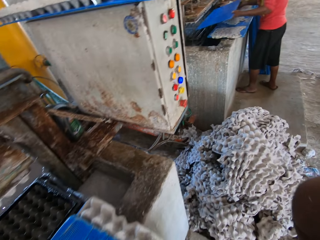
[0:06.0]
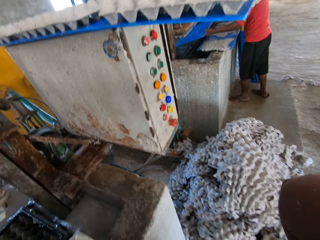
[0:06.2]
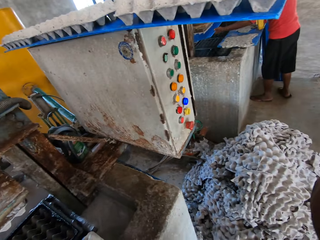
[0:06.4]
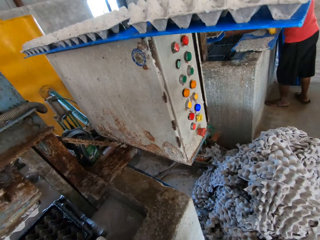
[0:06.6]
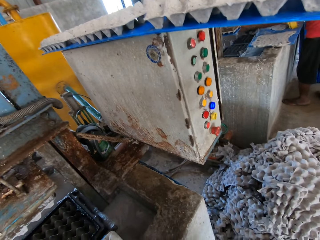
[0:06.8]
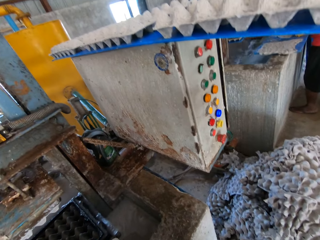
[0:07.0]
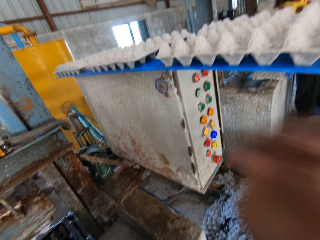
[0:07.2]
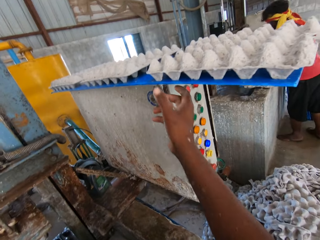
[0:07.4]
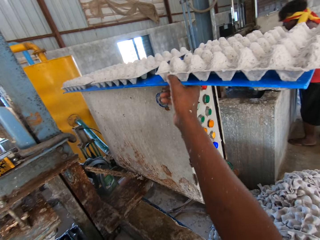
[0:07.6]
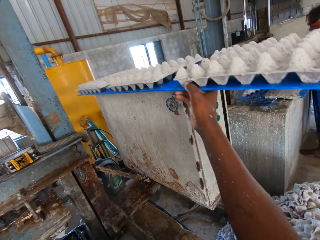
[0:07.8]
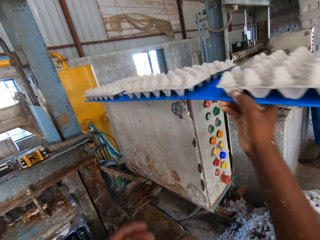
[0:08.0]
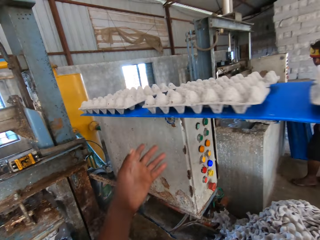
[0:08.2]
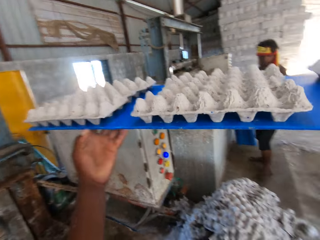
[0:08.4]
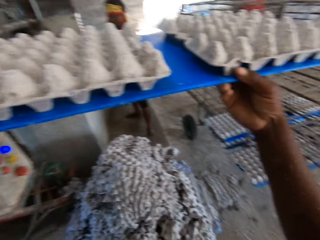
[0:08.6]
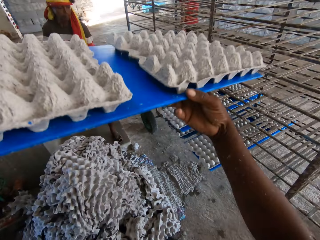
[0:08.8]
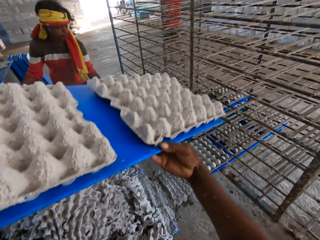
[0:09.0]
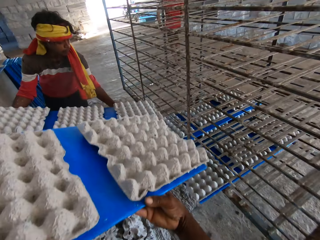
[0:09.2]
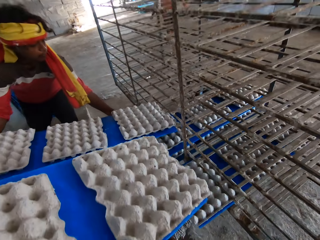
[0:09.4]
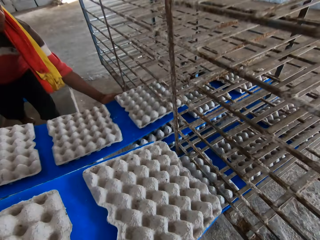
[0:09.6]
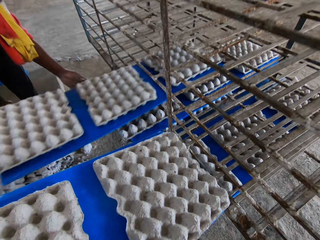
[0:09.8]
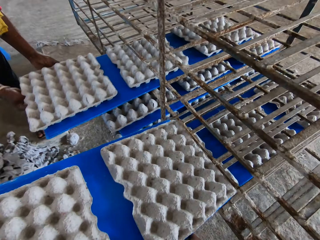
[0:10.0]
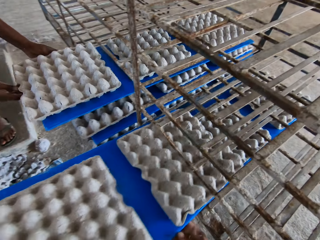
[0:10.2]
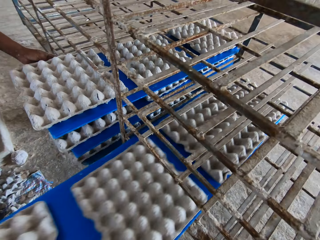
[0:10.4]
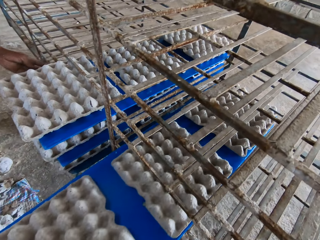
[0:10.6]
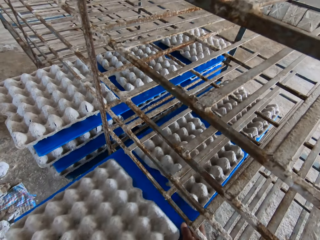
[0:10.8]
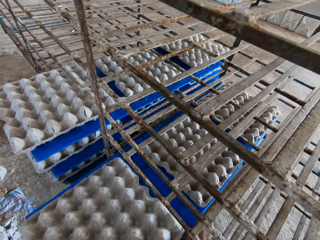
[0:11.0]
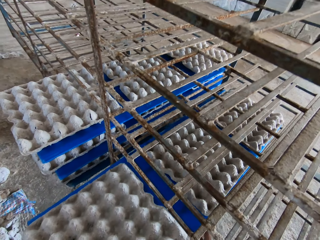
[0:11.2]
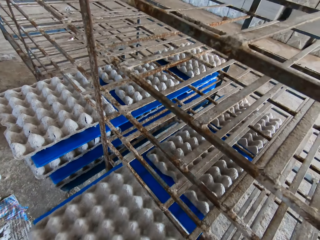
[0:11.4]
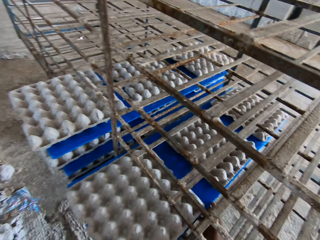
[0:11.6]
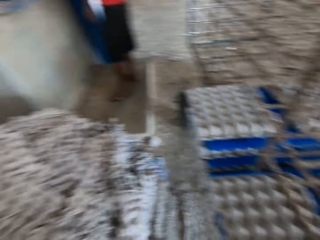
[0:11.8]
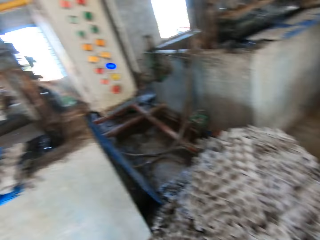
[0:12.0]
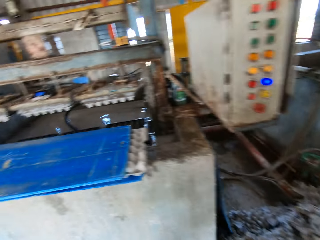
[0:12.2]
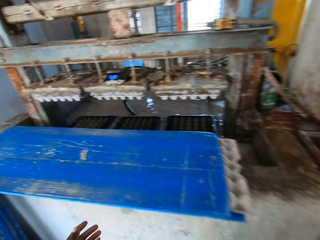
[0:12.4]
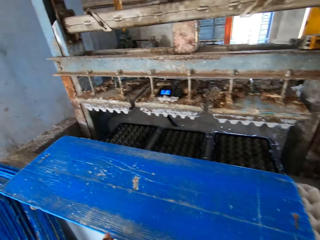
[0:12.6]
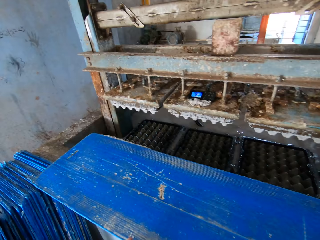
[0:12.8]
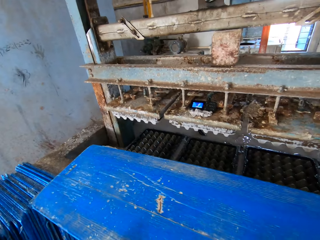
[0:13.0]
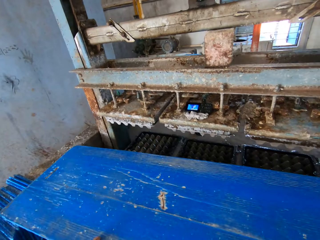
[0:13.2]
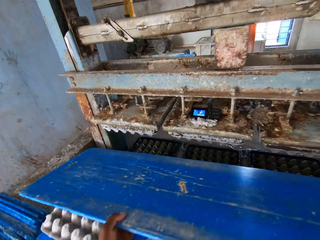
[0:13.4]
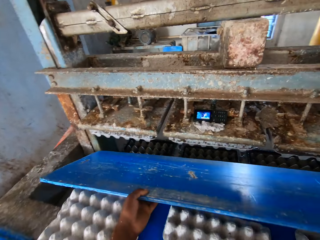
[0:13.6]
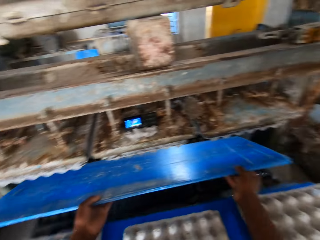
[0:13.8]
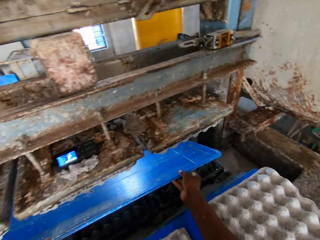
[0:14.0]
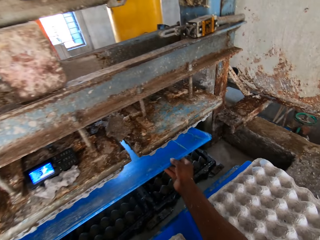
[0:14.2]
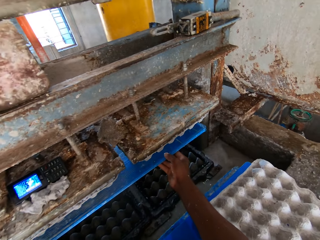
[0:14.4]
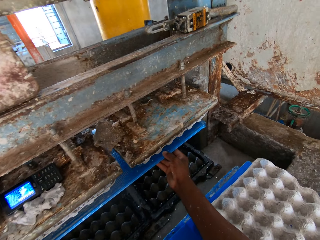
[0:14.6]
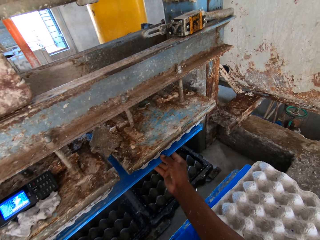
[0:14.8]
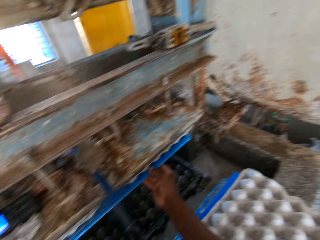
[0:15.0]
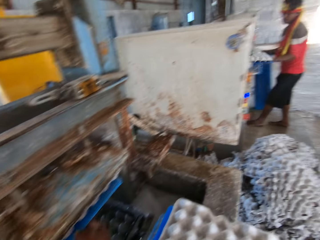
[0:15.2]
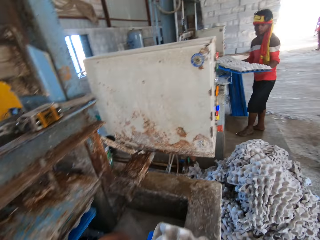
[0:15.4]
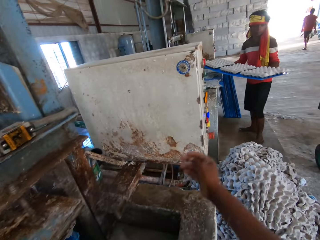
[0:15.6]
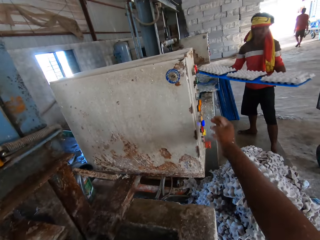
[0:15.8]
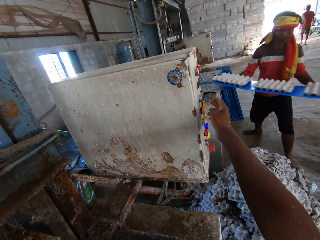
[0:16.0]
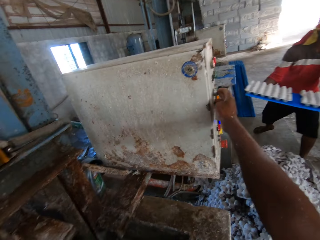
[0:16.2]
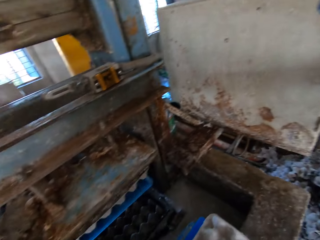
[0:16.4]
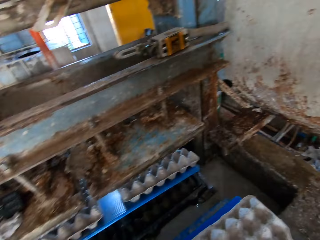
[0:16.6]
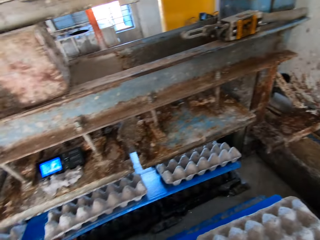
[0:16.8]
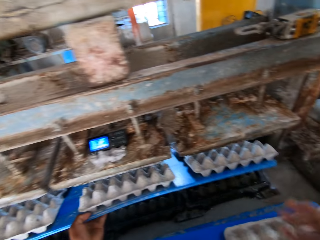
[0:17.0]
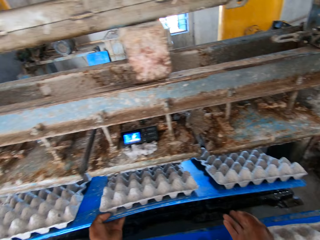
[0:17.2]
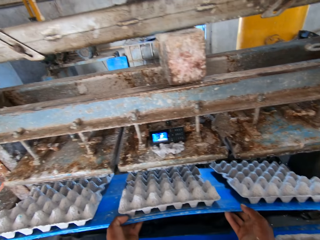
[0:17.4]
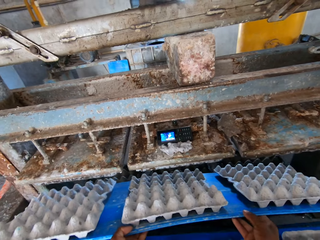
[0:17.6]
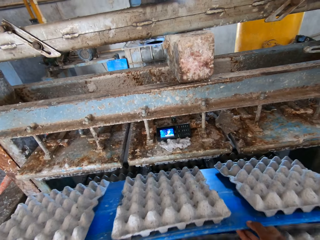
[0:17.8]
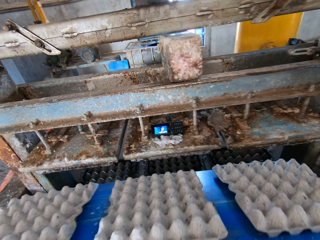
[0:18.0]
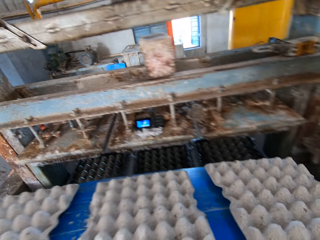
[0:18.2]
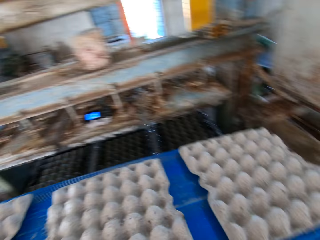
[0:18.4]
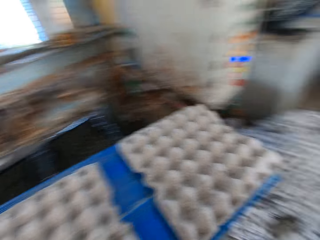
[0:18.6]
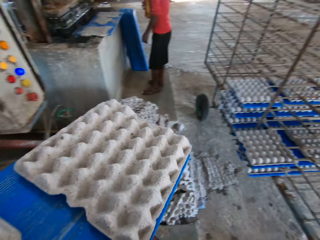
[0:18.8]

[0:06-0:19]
The camera wearer removes a tray or board of egg cartons from a changeover switch with his hands. A man places the tray of egg cartons in a rack with both hands. The camera wearer places the tray of egg cartons in the rack with both hands. He picks the tray from the egg cartons on the slab with both hands. He holds the blue board underneath the machine. He inserts the tray in the egg carton making machine with both hands. The man carries a tray of egg cartons from a slab with his hands. The camera wearer touches the changeover switch with his right hand. He adjusts the machine button. He carries the board with egg trays. He removes a tray of egg cartons from the egg carton making machine with both hands.

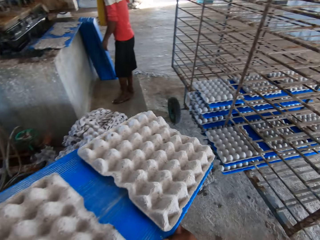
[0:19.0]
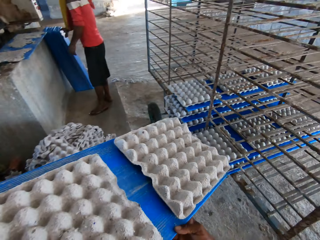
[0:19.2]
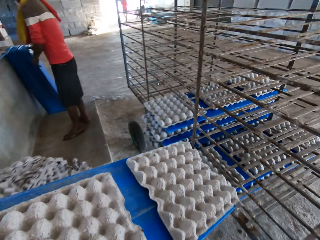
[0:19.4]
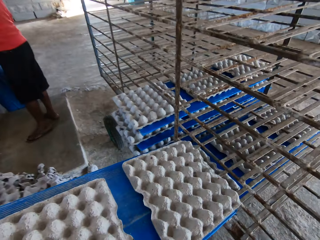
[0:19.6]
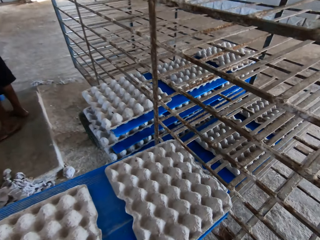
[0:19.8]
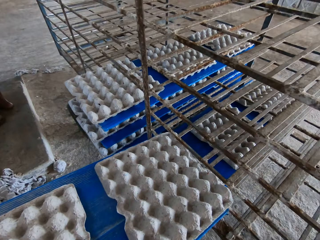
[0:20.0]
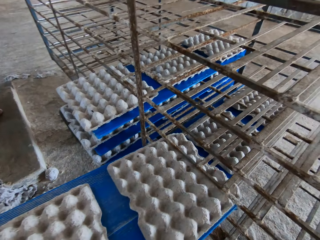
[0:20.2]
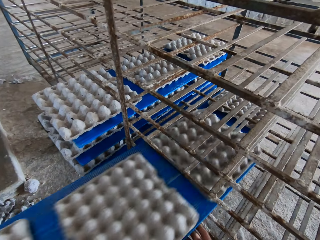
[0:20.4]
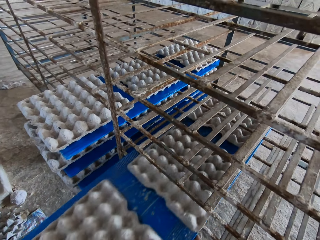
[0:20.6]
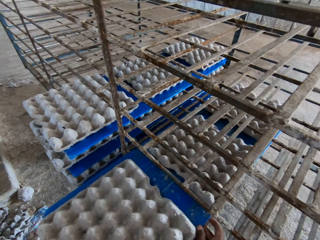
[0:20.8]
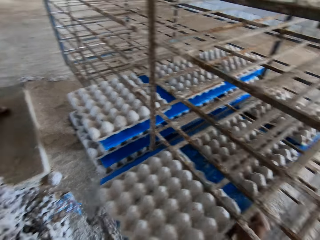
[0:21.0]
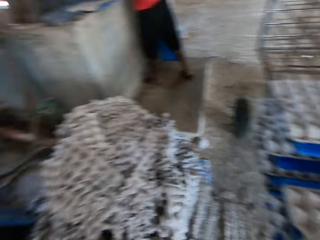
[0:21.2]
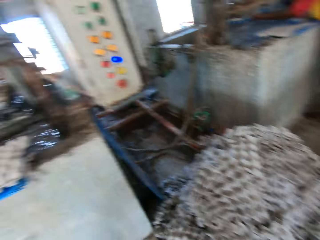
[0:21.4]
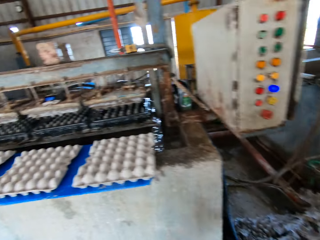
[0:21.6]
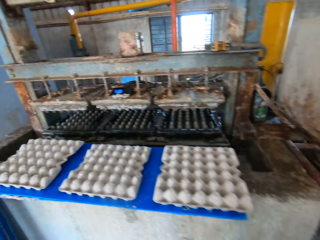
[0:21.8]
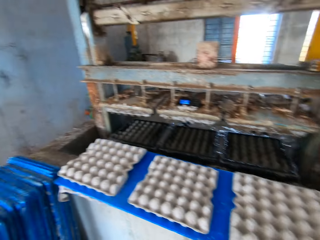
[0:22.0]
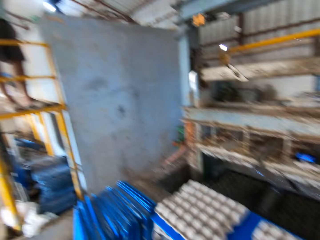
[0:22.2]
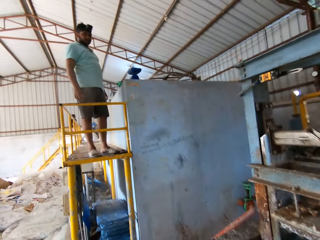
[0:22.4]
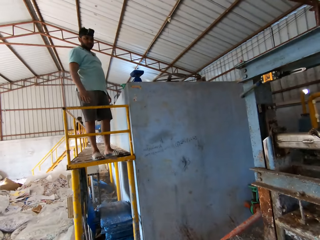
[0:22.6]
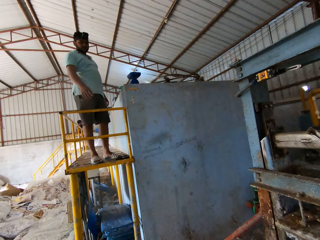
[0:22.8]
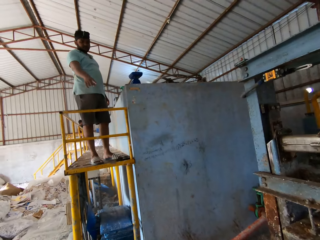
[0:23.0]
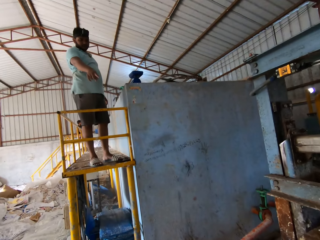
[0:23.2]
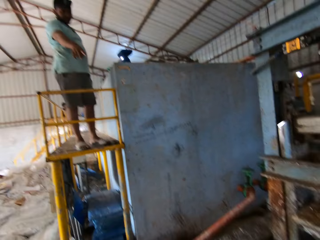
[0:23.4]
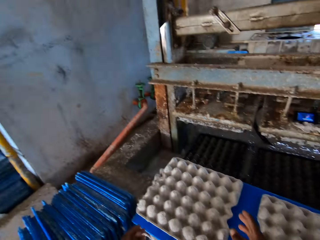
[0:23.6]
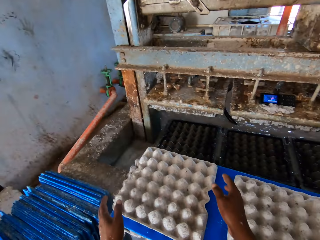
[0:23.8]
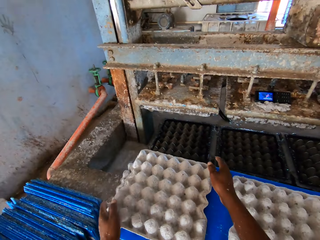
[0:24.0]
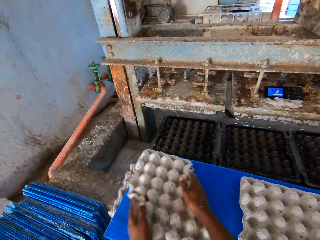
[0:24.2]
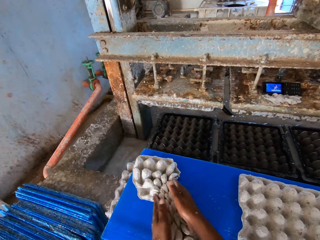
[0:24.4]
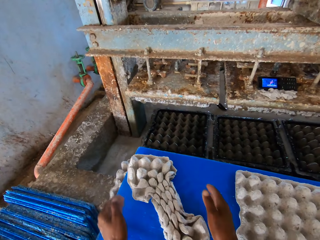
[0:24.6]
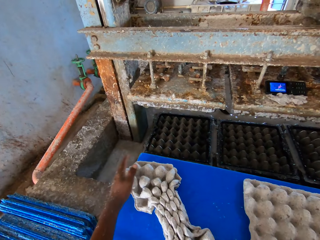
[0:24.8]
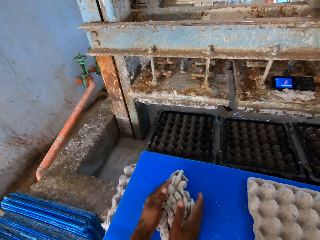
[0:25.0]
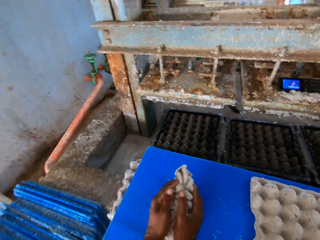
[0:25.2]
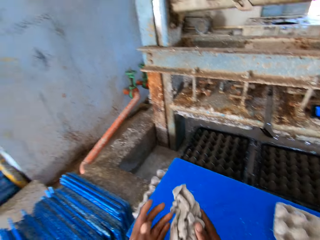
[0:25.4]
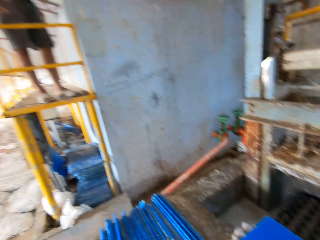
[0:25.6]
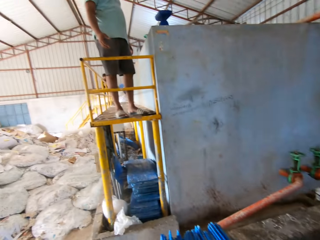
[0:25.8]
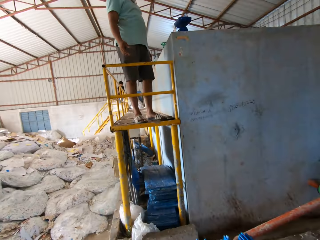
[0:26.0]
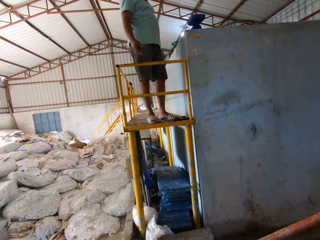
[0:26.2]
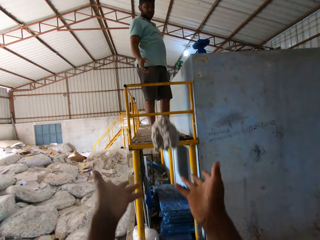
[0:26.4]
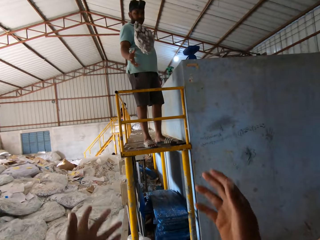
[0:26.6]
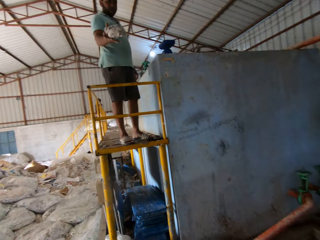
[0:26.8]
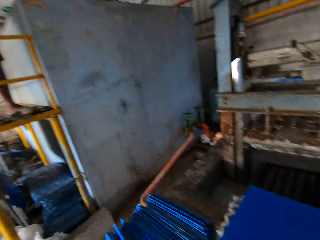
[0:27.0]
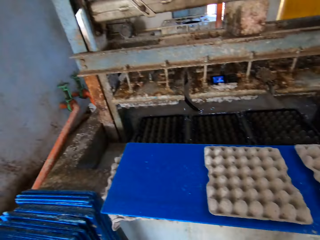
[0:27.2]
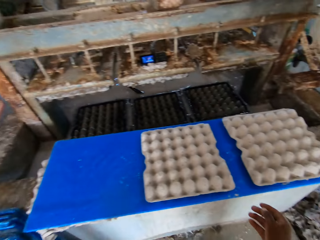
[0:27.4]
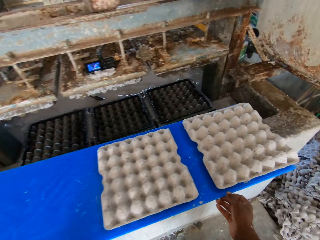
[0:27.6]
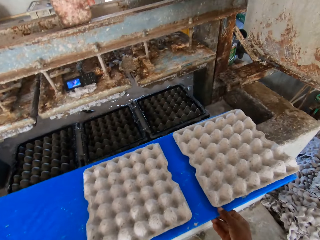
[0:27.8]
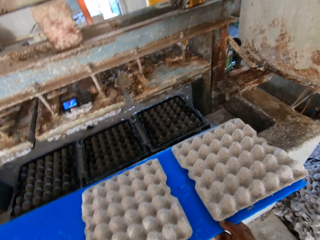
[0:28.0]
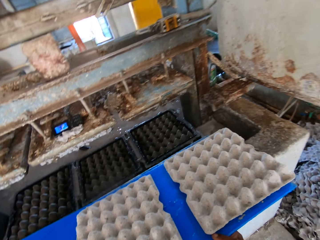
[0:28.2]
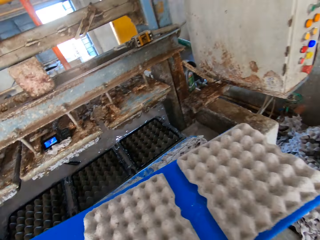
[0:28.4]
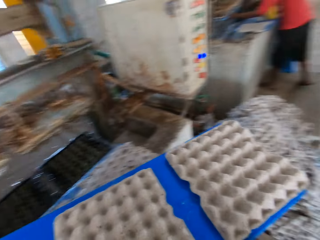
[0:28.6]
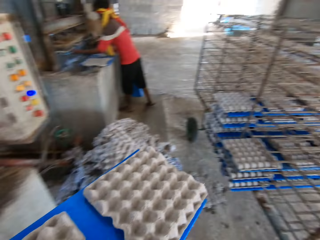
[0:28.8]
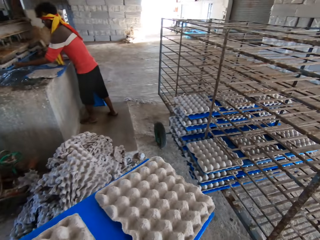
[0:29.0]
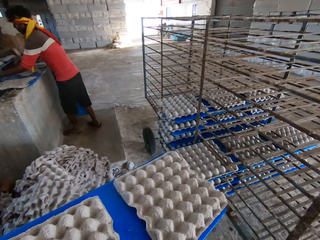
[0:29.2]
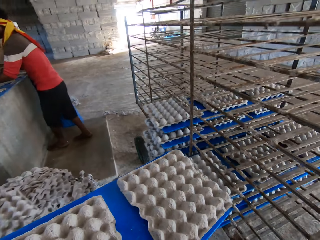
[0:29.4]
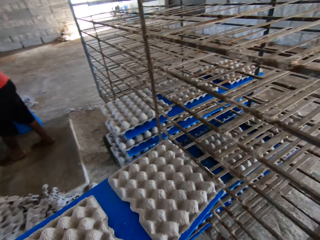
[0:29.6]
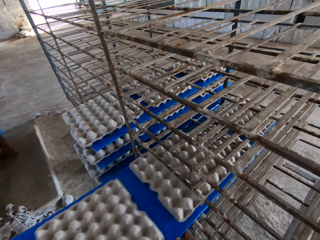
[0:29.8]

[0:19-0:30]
The camera wearer places the board or tray on the rack. He inserts the tray in the egg carton making machine with both hands. He converses with a man. He packs an egg carton from a tray on the slab with his hands. He folds the egg tray. He throws the egg carton to the man with both hands. He picks the tray of egg cartons from the slab with both hands. He carries the board with egg trays. He inserts the tray in the egg carton making machine with both hands.
